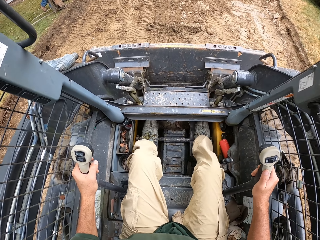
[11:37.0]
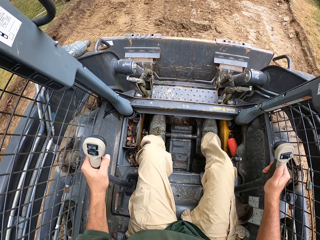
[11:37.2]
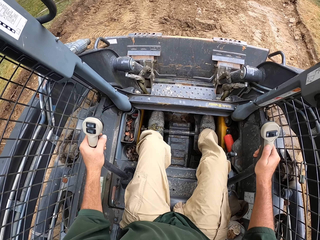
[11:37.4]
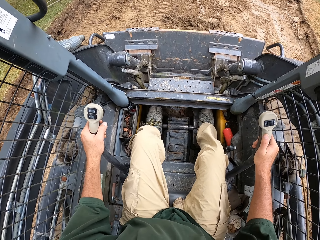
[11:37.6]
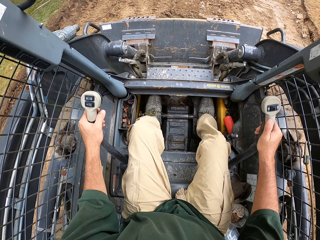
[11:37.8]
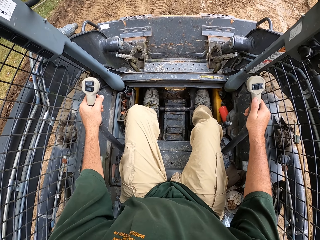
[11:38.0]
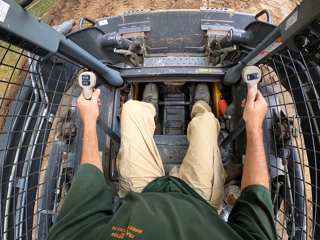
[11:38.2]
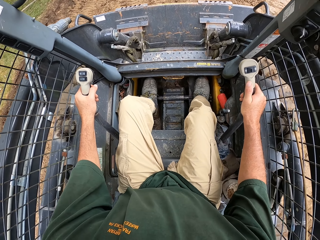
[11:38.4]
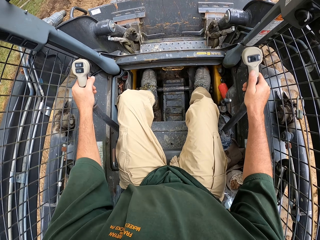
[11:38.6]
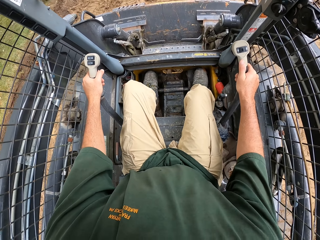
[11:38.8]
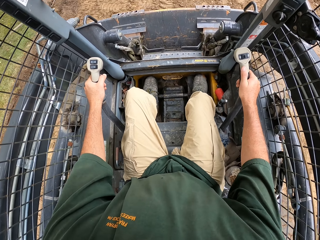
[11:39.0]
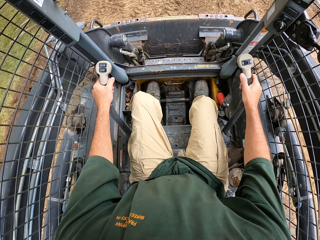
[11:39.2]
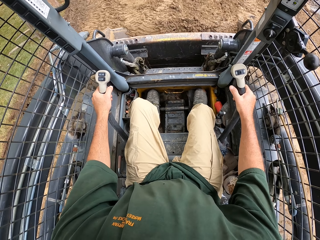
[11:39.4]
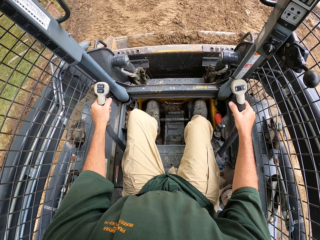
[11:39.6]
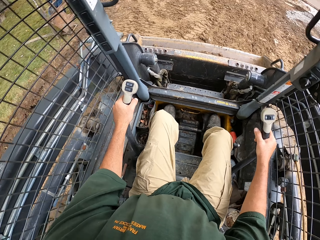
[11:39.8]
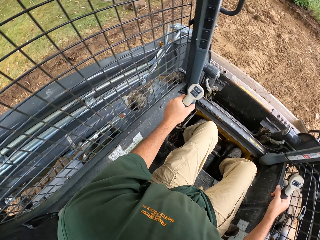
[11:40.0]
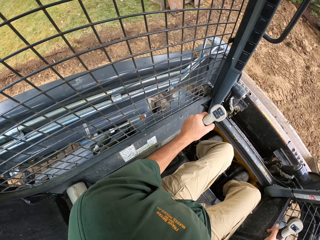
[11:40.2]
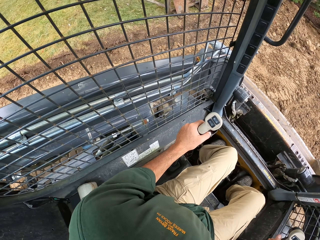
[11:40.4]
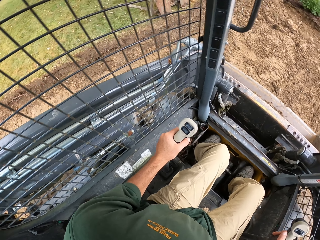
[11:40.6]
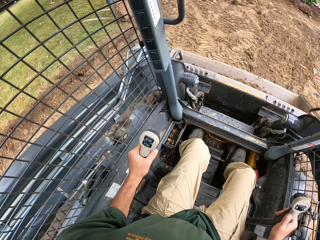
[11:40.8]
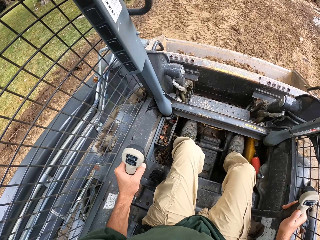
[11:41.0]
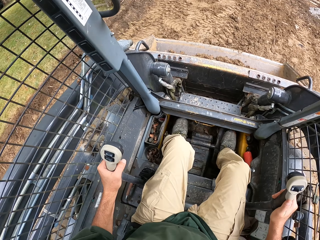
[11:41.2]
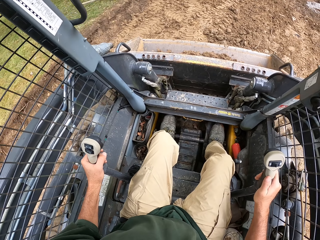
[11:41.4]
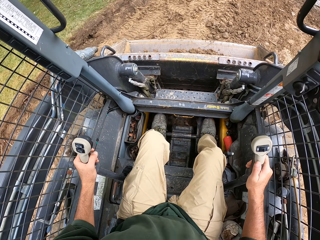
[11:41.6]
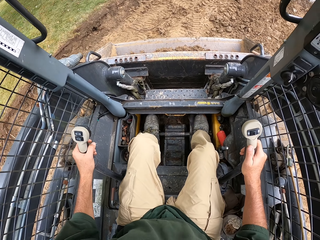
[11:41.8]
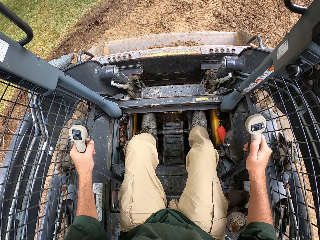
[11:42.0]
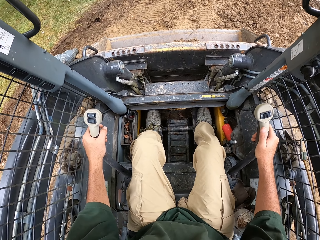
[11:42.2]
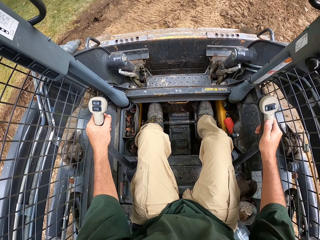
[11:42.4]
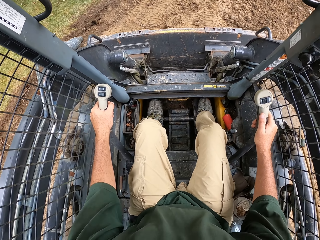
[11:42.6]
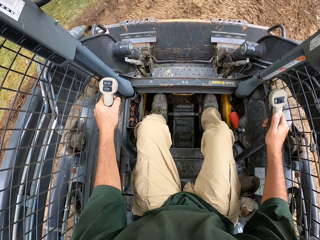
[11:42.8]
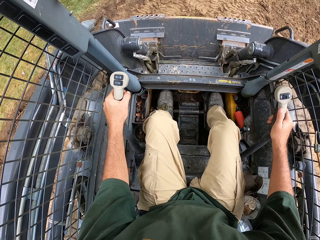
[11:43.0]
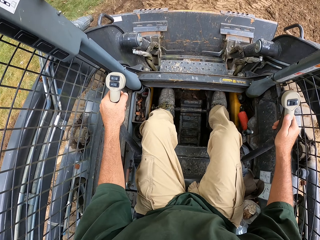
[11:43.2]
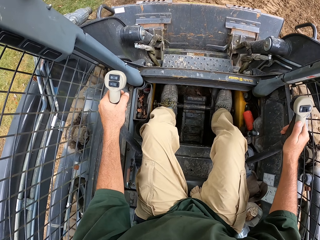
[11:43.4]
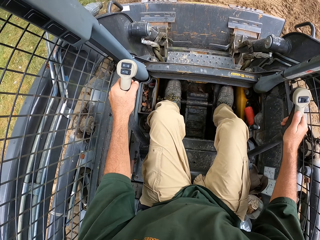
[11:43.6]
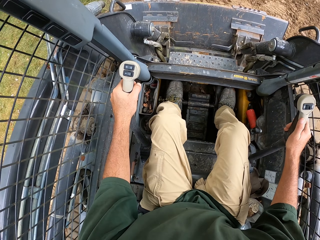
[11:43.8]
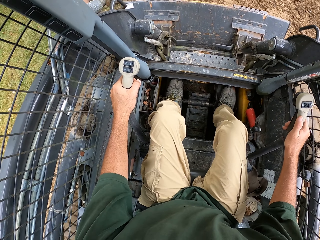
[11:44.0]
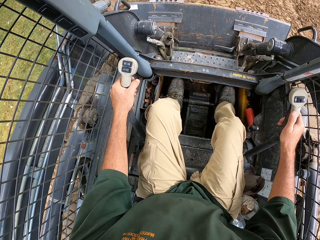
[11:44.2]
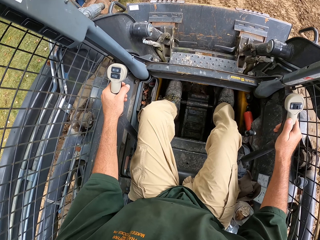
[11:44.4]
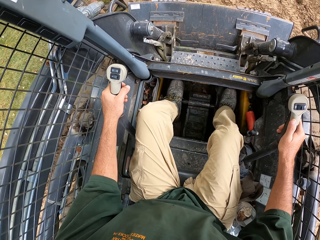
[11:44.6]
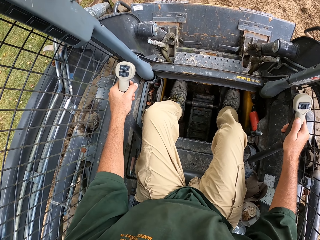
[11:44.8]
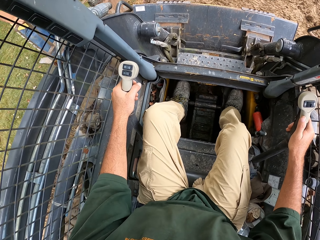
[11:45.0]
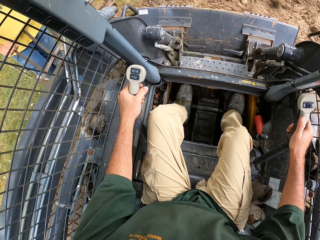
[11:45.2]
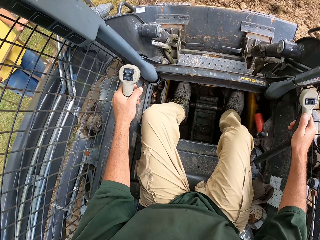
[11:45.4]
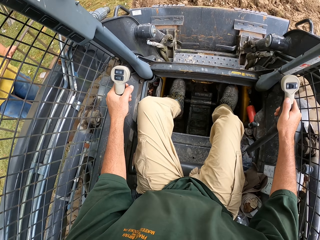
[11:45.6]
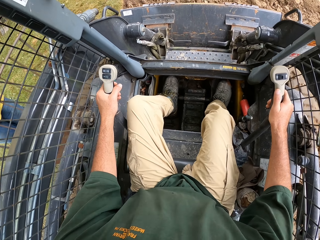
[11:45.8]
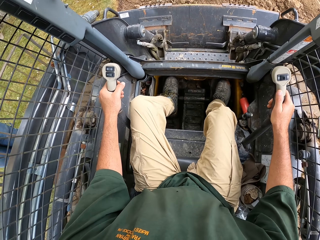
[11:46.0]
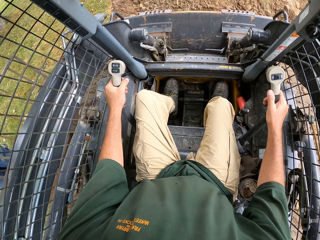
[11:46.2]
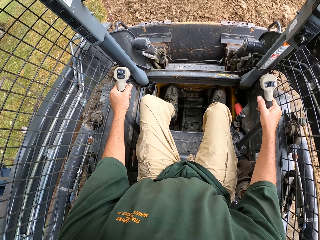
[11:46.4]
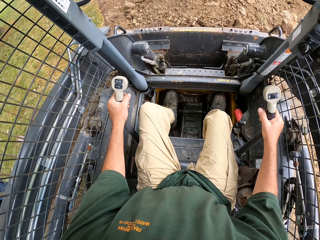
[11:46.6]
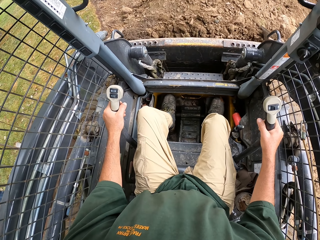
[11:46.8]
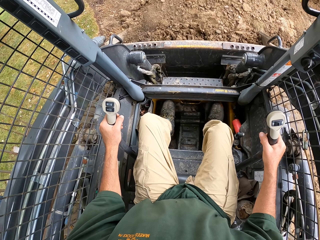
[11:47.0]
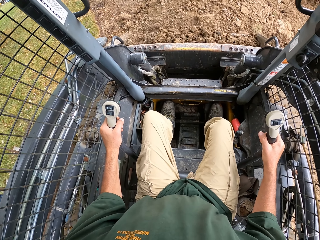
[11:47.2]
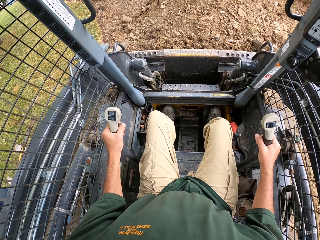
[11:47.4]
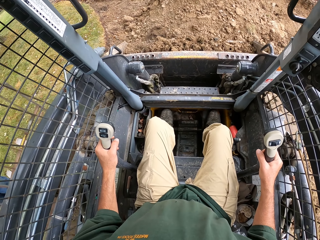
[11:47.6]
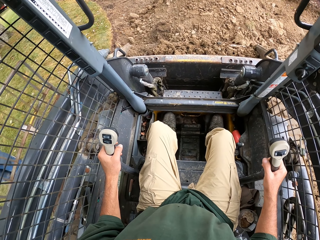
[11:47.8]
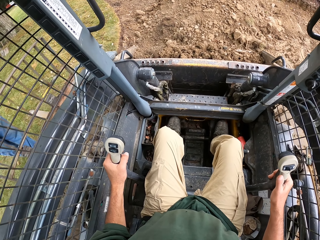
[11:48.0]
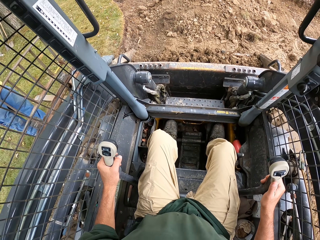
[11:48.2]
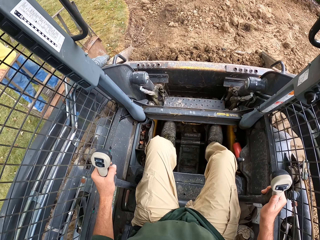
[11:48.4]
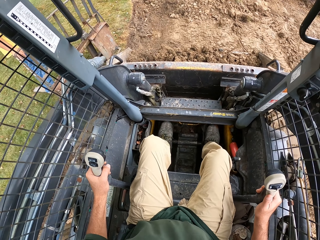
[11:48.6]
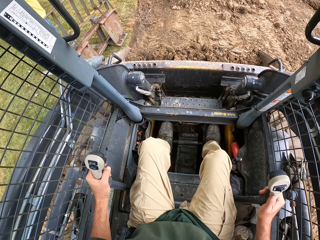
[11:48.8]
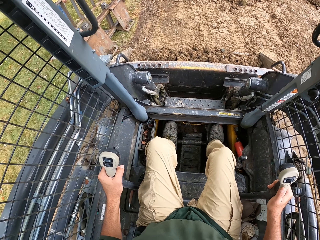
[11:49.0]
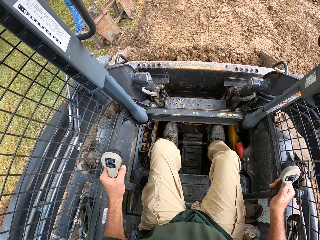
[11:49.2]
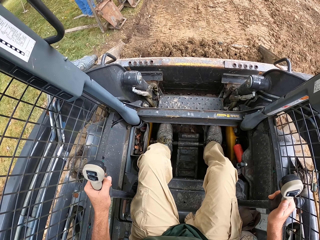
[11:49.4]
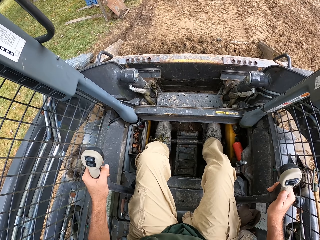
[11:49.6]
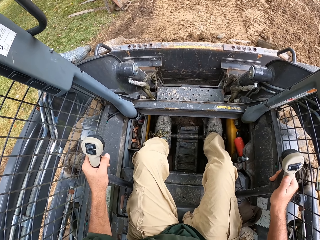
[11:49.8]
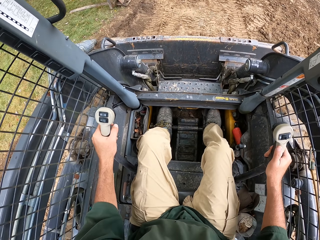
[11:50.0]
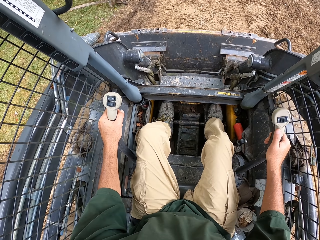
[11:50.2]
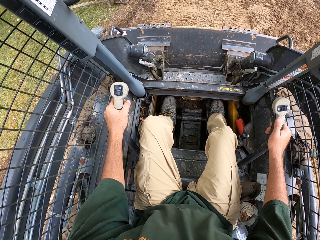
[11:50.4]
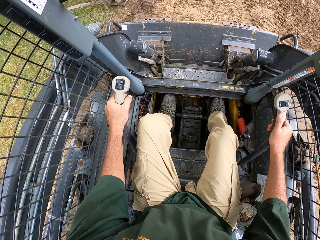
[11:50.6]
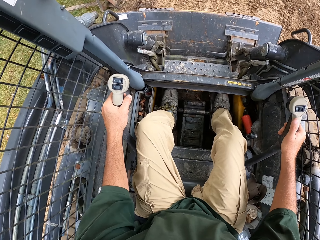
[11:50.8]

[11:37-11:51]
The camera wearer fetches soil with the tractor. They drive the tractor and scoop the sand.

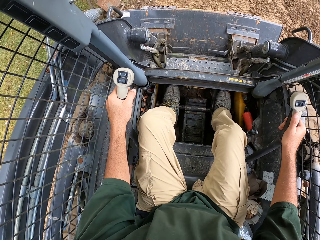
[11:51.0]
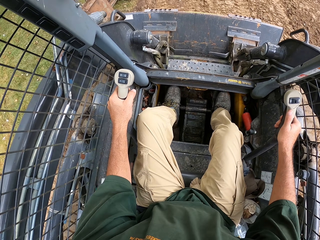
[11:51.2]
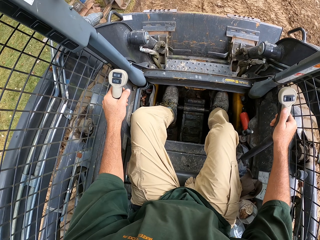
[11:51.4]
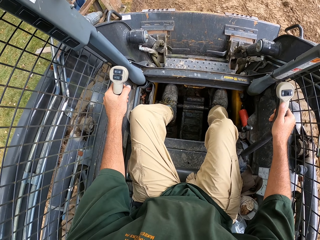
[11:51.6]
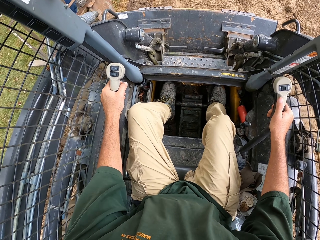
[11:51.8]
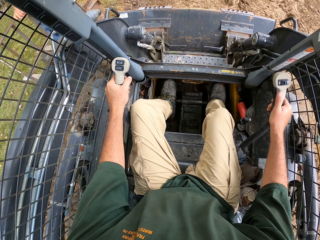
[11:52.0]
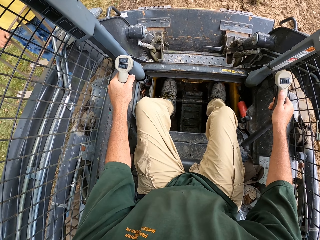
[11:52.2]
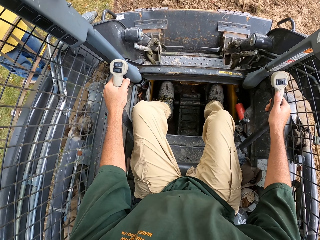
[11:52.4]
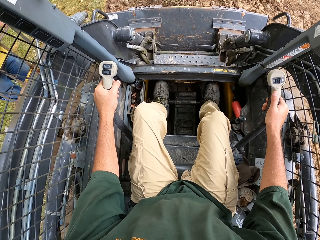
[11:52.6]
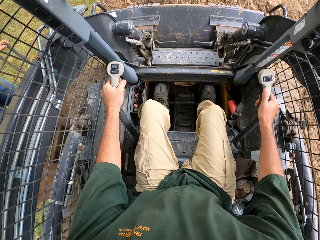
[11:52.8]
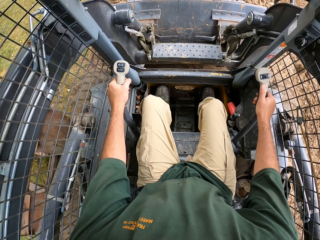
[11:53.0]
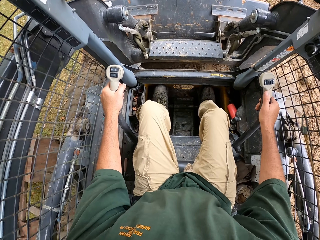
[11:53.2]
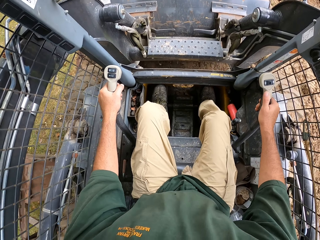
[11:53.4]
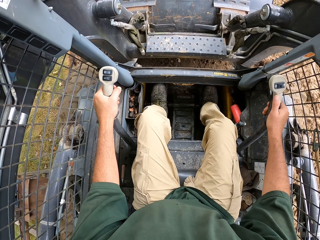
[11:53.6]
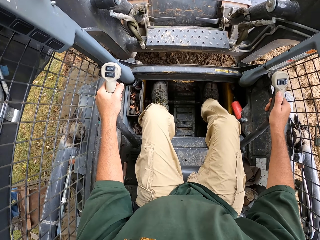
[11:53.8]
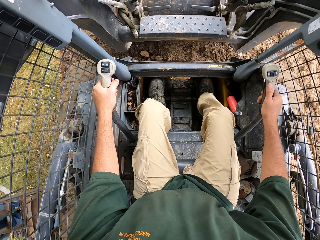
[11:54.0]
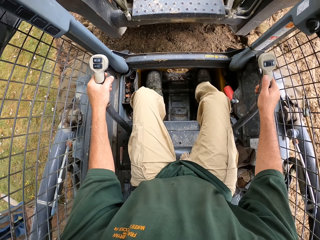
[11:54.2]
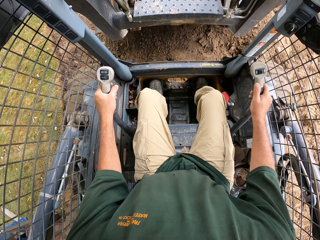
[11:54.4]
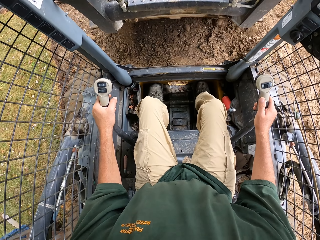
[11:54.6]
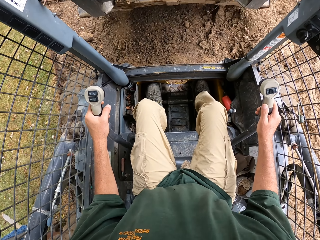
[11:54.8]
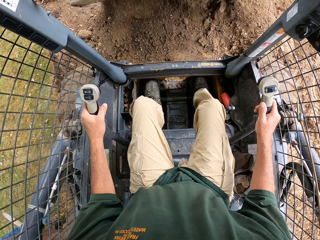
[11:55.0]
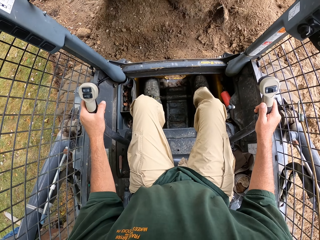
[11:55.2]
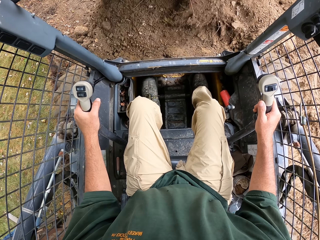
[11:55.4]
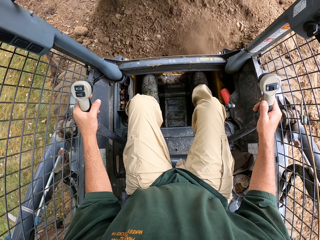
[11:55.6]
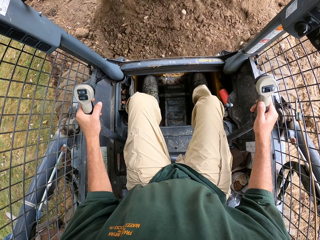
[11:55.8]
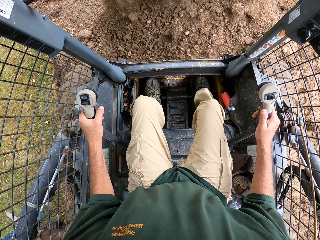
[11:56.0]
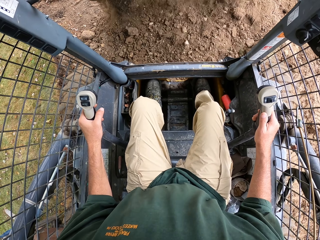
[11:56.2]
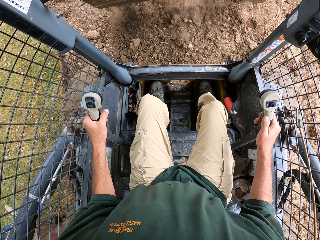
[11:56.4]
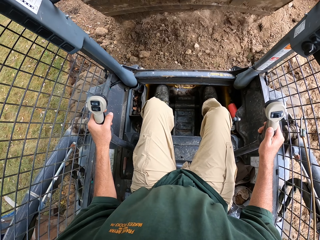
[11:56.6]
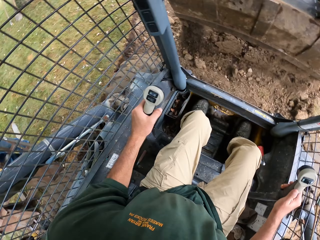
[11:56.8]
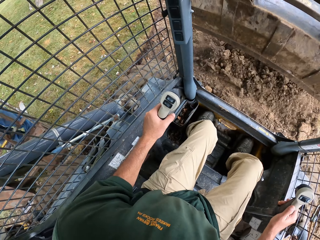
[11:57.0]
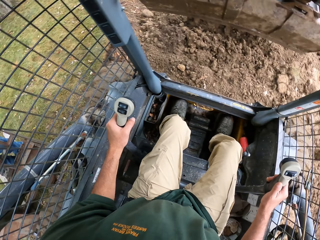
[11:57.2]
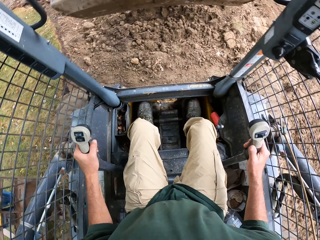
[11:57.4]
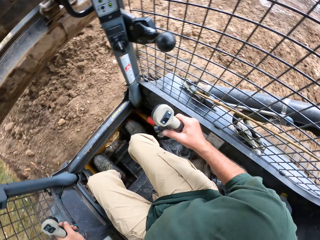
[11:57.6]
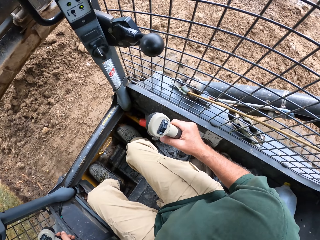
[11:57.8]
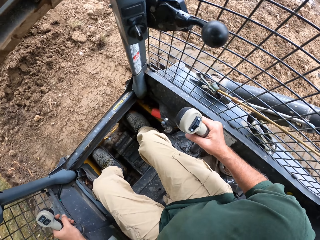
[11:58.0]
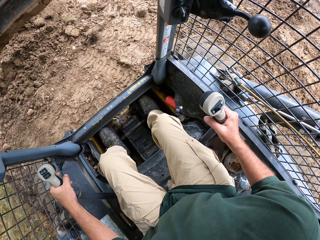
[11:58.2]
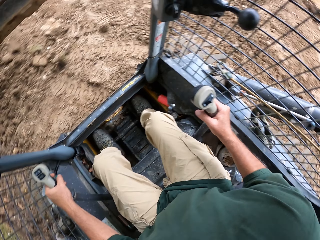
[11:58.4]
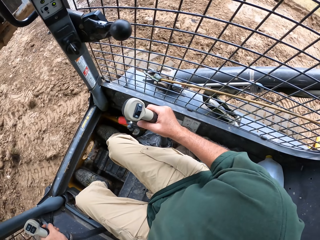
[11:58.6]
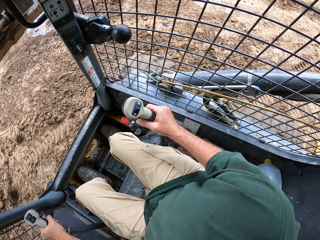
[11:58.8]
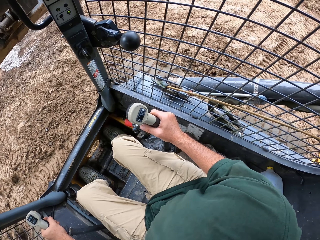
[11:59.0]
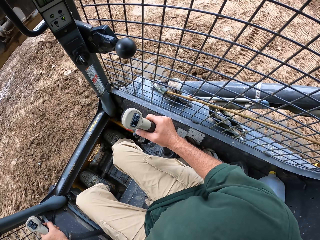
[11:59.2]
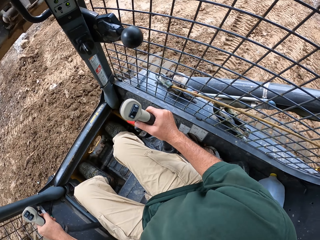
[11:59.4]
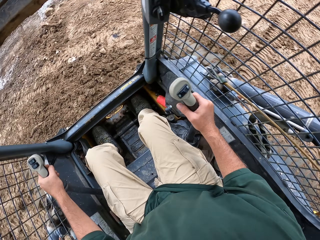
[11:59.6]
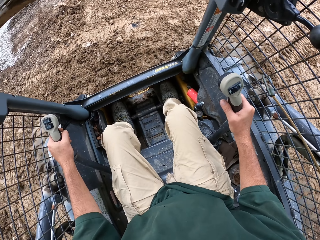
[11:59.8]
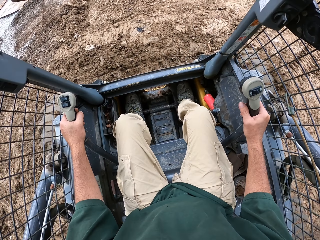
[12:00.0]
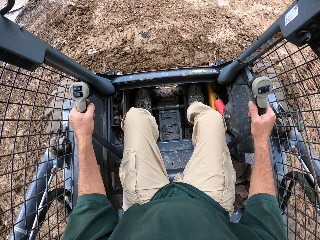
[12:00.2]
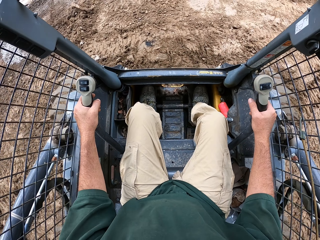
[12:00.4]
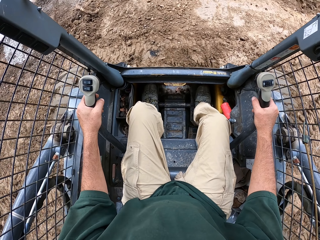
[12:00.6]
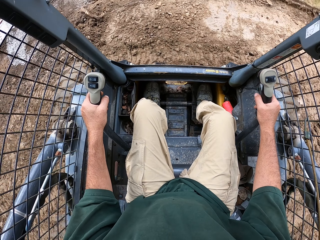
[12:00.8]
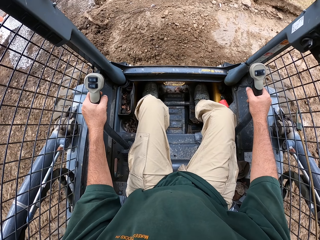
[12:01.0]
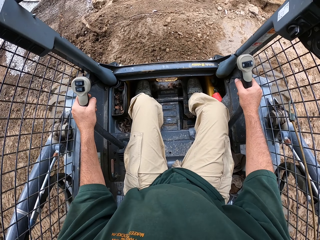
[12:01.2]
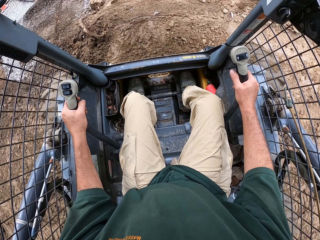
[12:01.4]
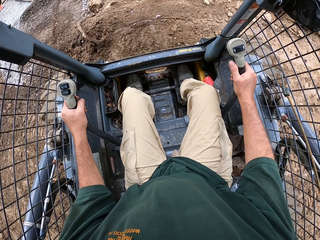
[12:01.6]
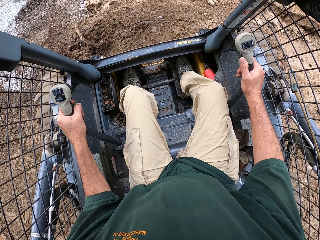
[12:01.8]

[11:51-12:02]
The camera wearer drives the tractor and pours the sand.
